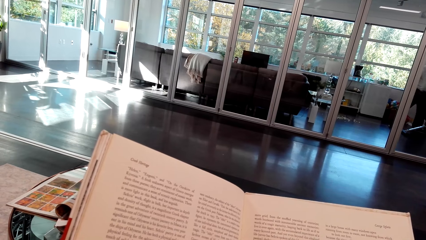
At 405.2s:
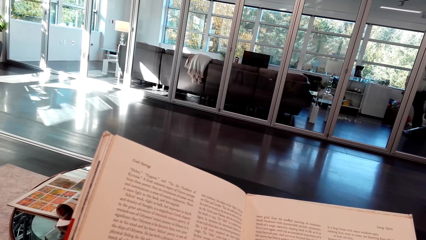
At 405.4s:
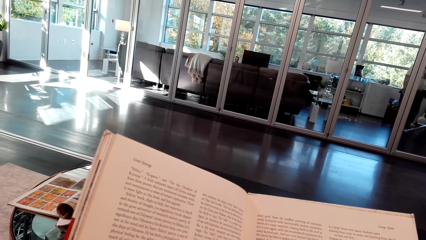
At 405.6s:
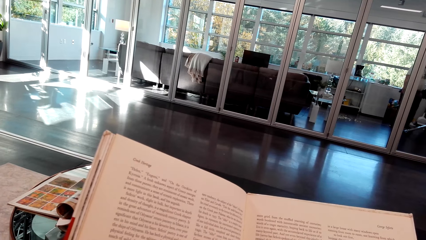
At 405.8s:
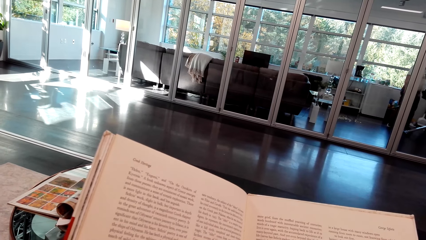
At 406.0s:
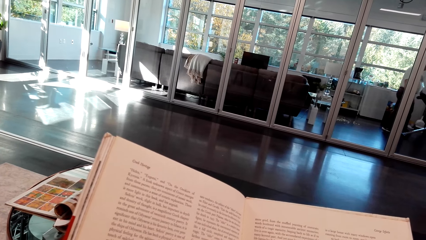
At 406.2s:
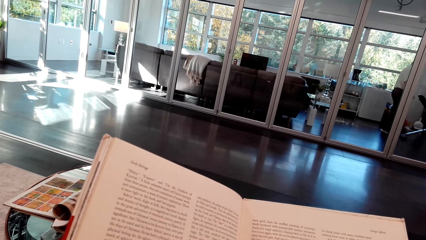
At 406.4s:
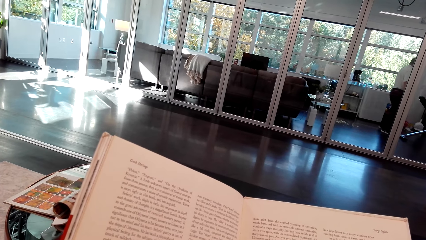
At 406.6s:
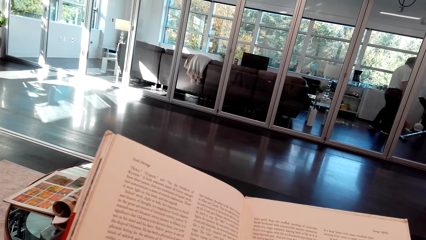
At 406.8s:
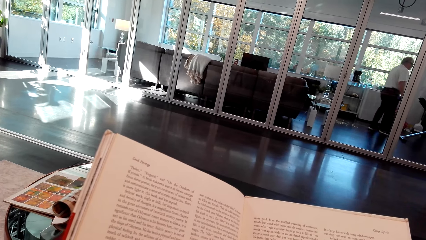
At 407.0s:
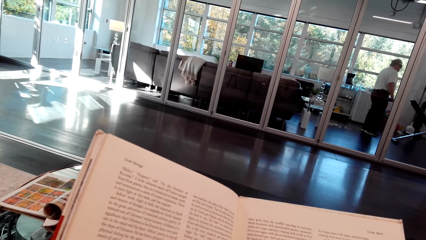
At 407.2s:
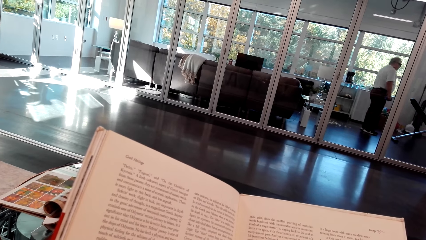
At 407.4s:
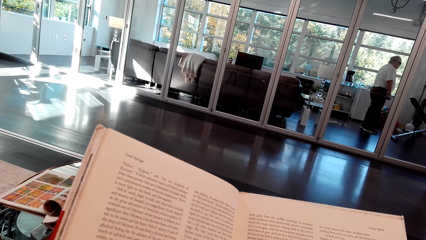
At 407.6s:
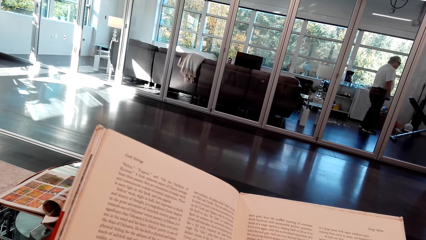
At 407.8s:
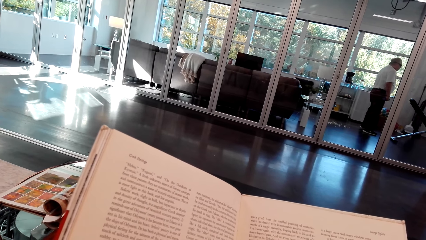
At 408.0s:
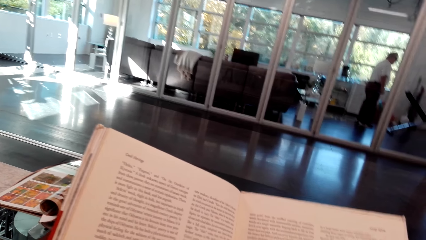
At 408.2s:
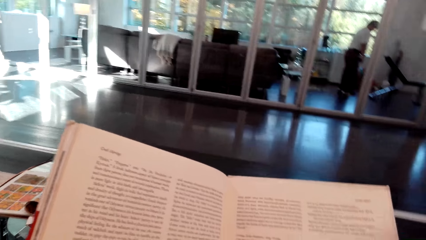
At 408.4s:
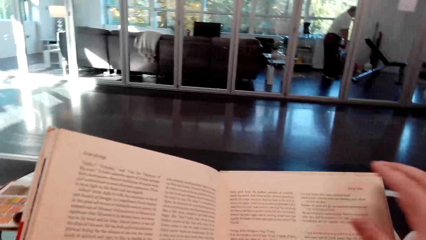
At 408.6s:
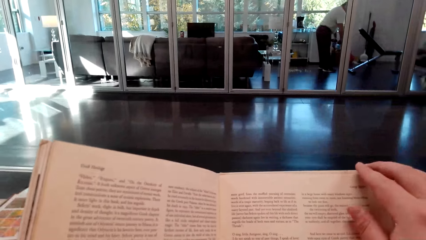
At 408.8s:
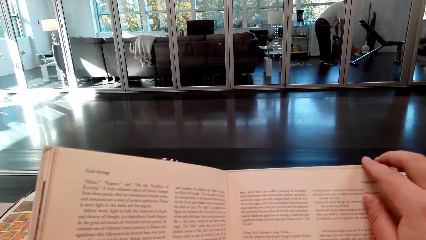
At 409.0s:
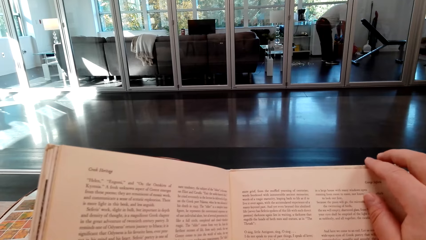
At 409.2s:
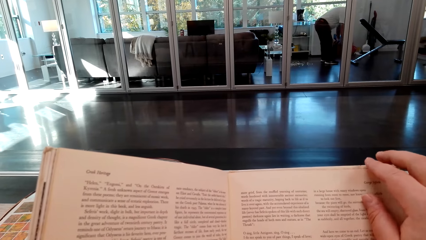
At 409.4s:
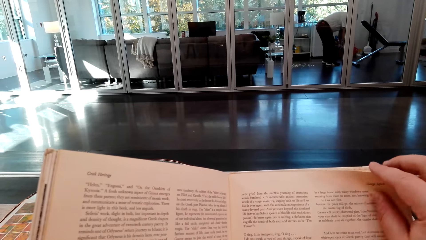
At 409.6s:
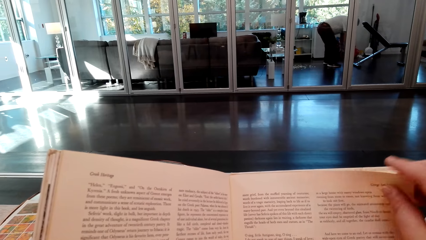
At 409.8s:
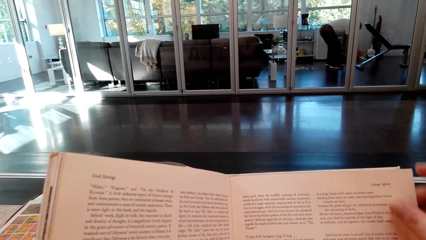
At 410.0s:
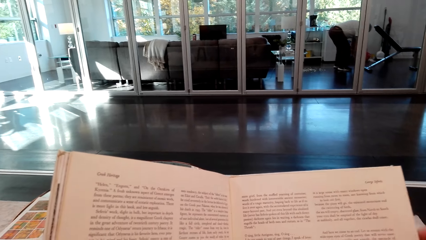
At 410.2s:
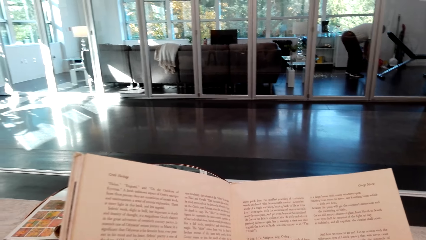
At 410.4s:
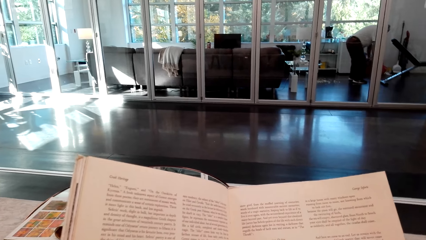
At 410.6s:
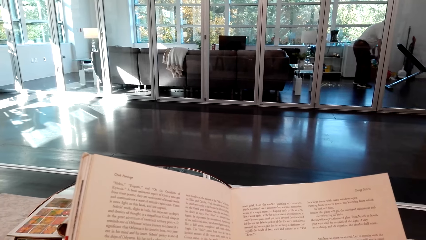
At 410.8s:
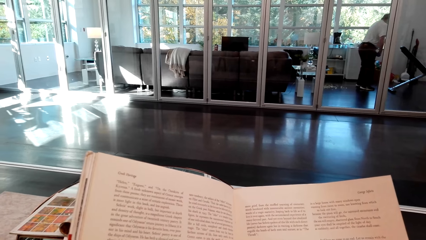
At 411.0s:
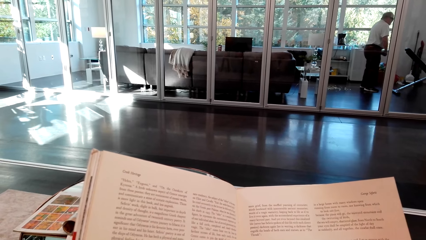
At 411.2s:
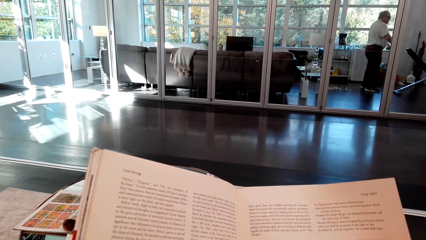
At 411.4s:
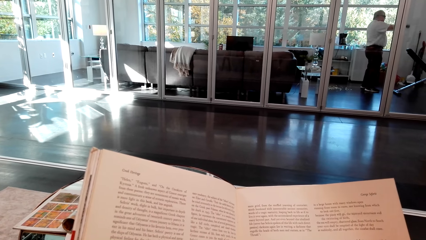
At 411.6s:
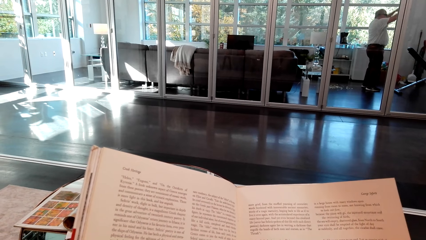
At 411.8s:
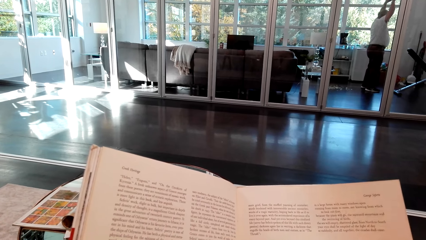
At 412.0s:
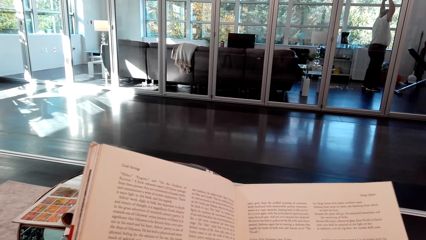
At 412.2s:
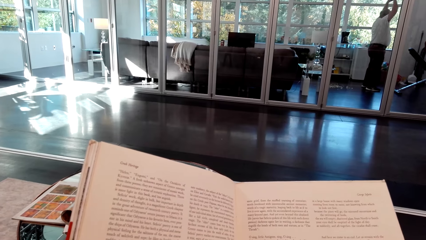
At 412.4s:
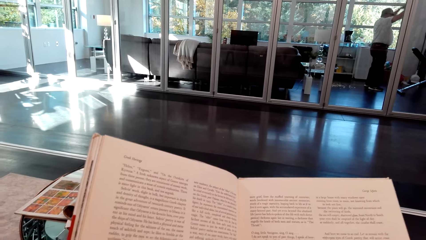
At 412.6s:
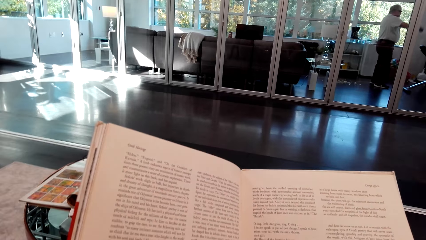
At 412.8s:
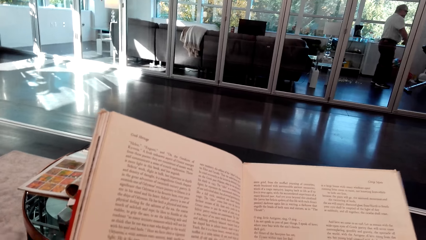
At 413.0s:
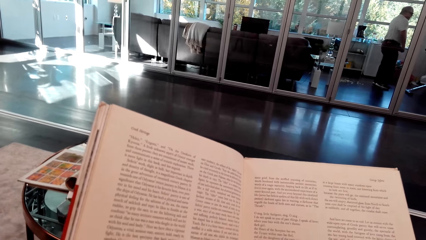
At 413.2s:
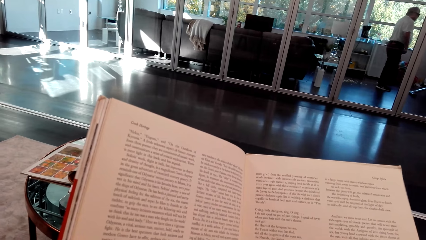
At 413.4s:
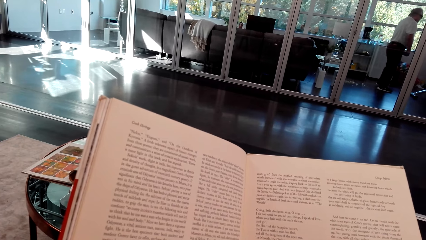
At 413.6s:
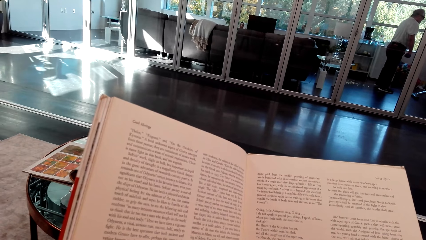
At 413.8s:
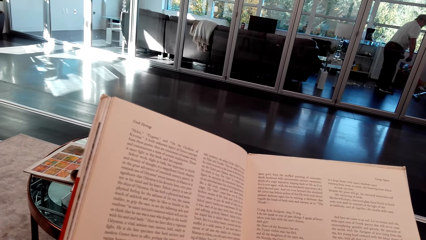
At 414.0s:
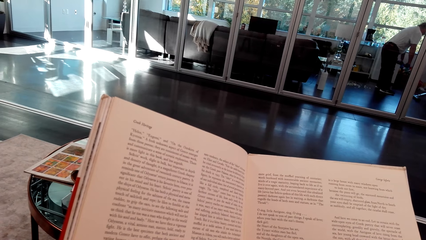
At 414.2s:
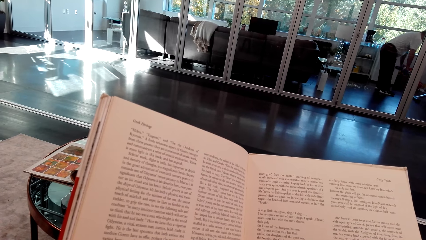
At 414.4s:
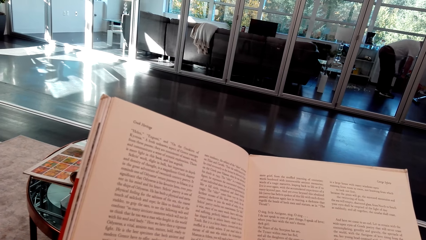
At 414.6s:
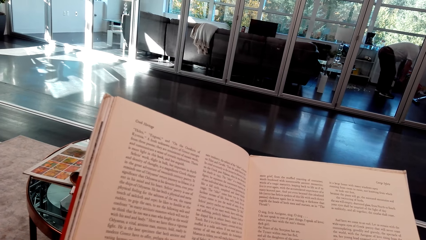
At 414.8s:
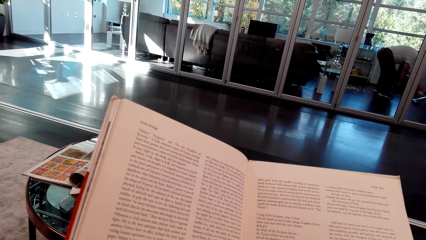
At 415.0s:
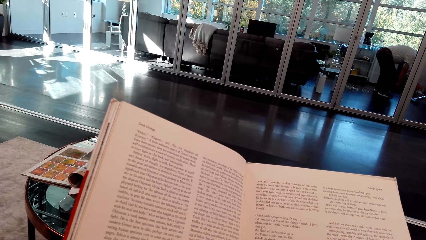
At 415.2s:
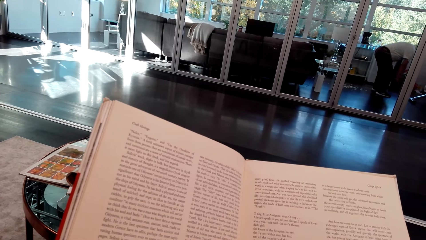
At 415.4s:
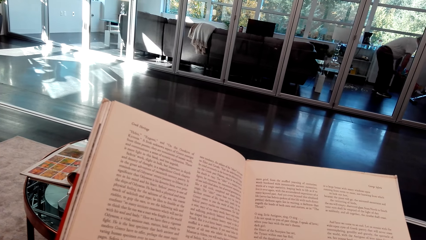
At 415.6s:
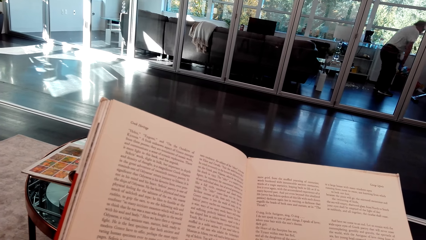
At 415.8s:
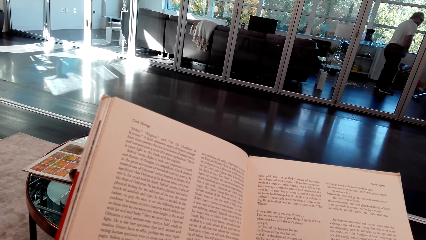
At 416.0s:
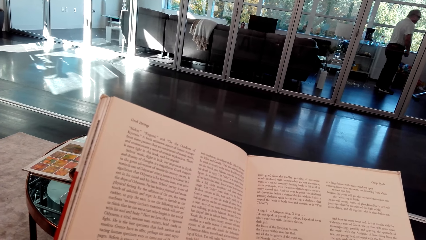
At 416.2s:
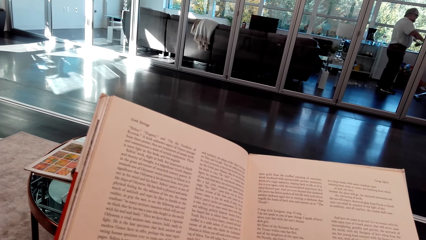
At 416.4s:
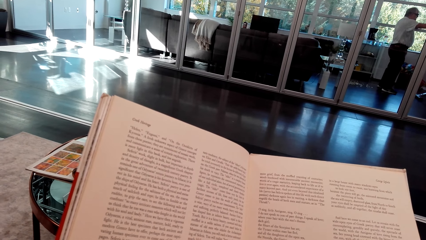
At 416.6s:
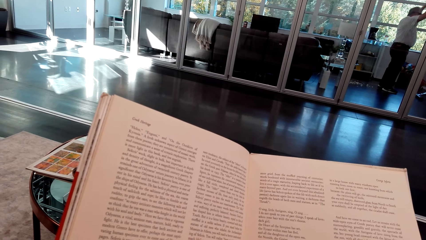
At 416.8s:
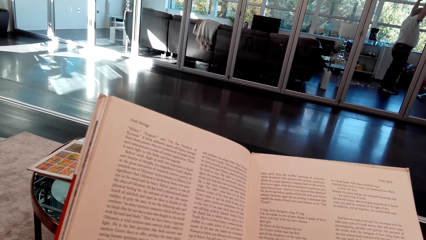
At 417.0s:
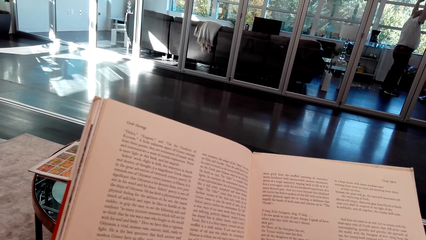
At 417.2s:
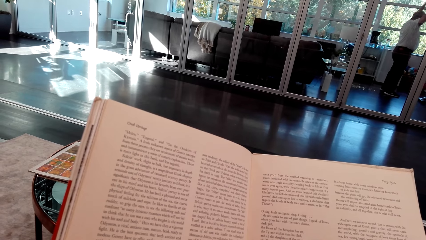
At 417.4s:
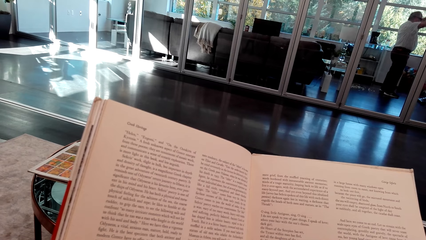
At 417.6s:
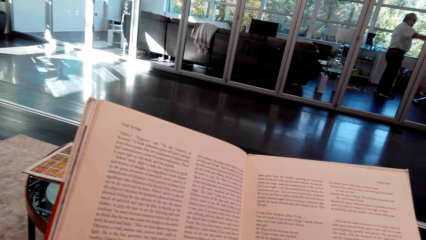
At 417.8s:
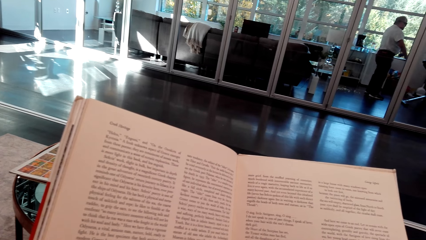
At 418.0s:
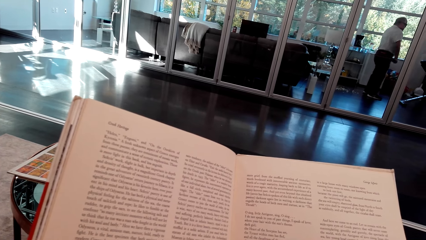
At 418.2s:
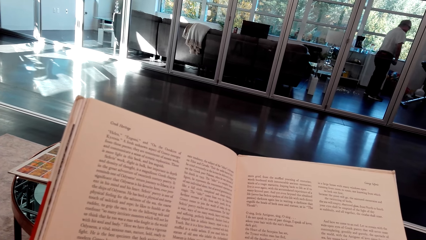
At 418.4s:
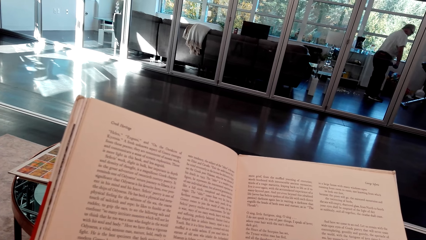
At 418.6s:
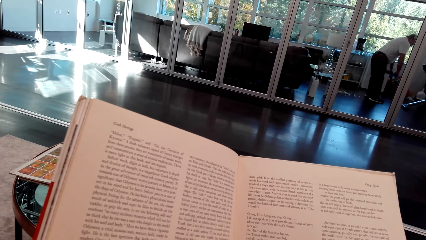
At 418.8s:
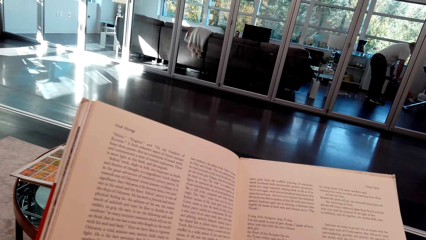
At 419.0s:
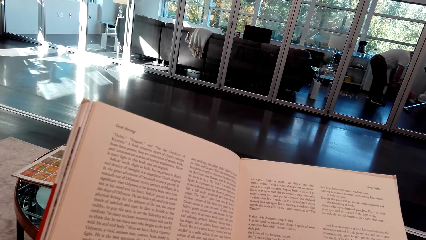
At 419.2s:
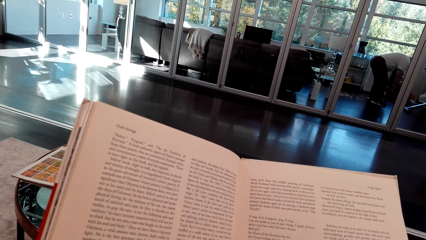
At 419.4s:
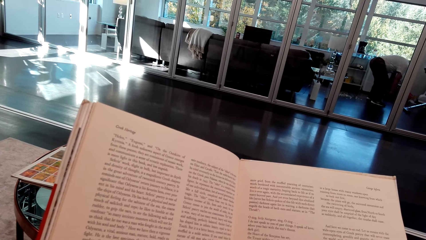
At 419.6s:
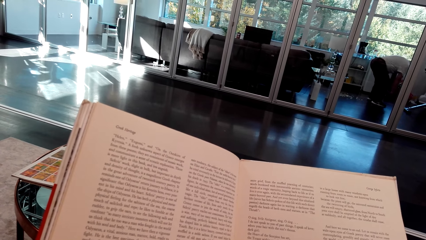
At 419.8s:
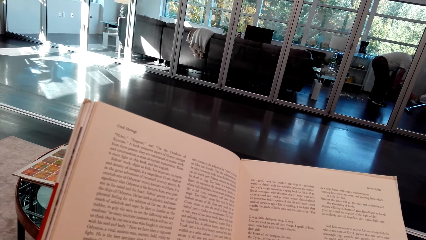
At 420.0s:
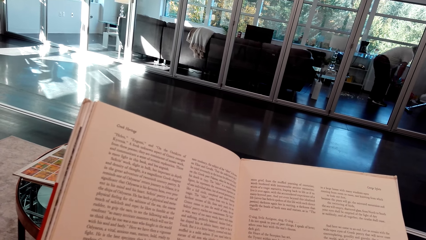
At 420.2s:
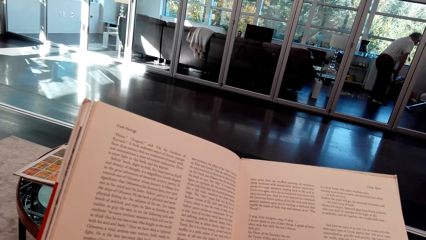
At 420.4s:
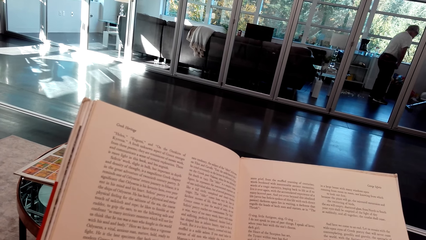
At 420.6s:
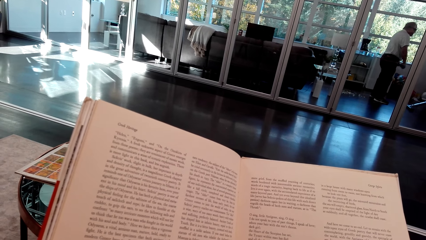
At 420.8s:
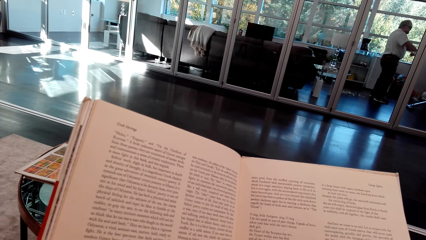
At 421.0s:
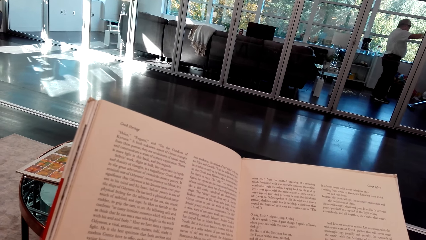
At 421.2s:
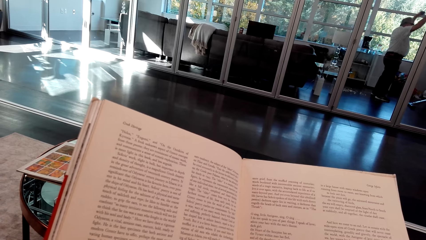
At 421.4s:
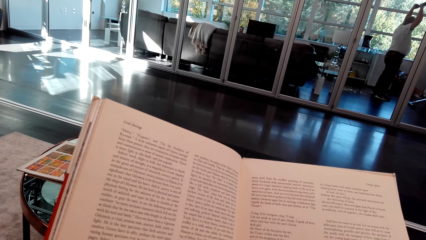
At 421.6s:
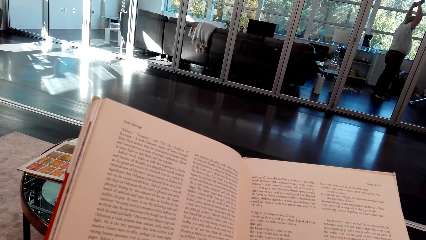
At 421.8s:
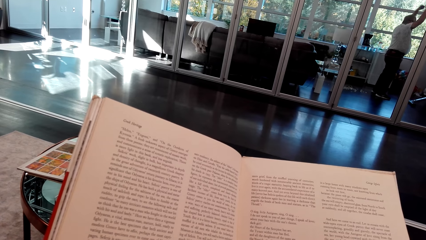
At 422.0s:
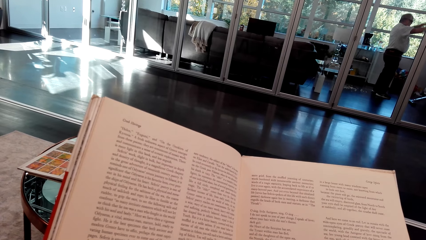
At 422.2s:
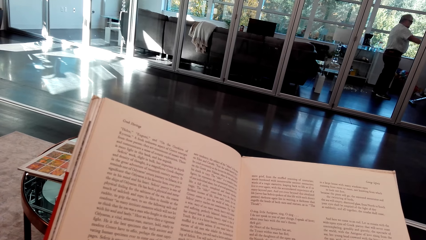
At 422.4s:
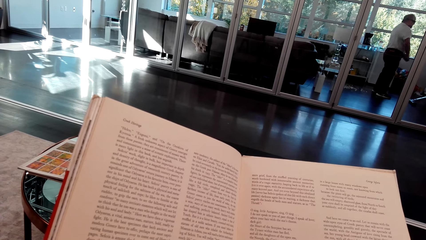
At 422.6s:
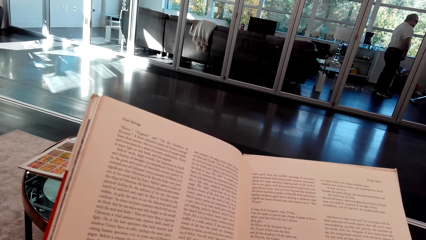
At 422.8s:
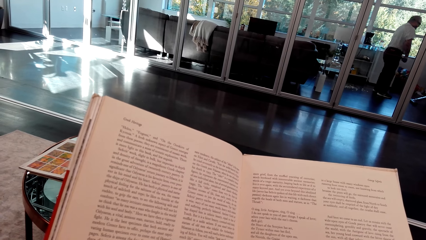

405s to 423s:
The camera wearer touches a new page. They lift the page. A man bends down. The man stands up.
